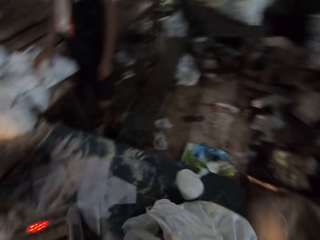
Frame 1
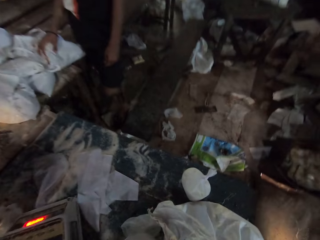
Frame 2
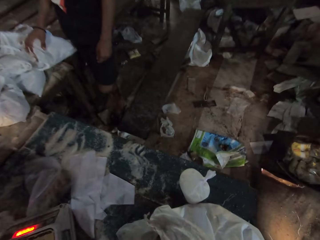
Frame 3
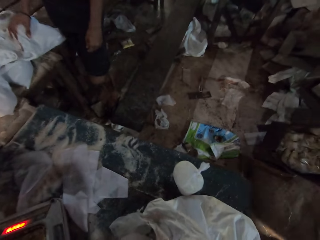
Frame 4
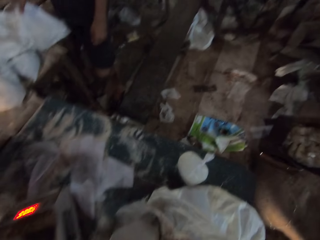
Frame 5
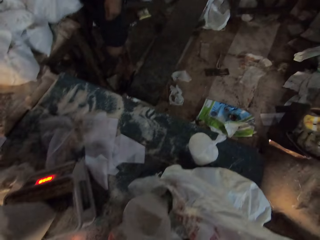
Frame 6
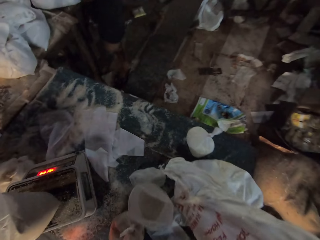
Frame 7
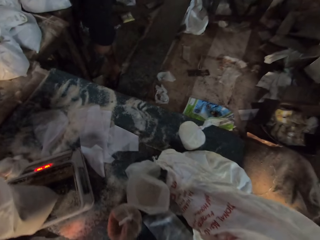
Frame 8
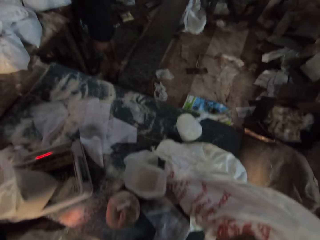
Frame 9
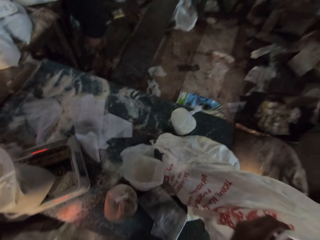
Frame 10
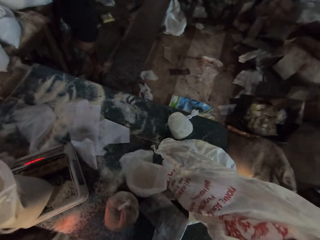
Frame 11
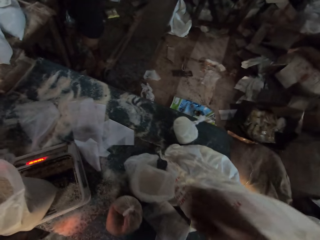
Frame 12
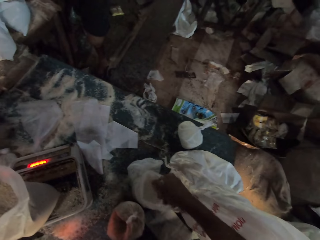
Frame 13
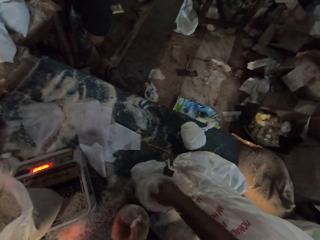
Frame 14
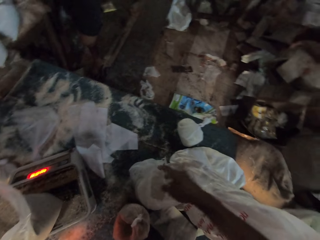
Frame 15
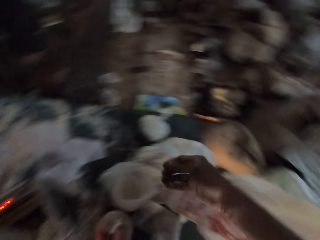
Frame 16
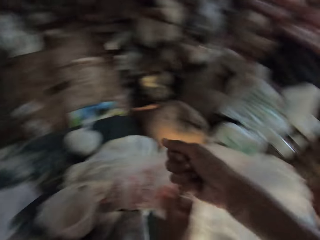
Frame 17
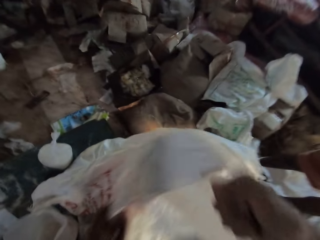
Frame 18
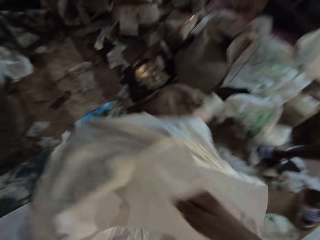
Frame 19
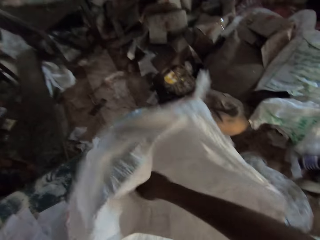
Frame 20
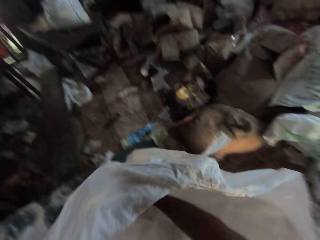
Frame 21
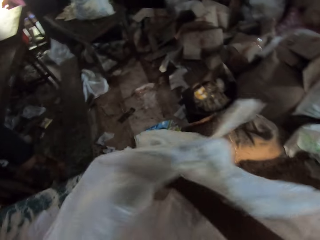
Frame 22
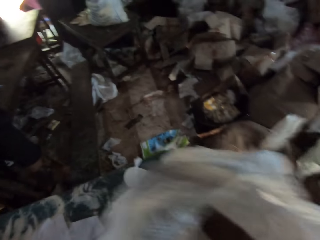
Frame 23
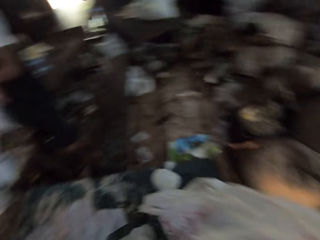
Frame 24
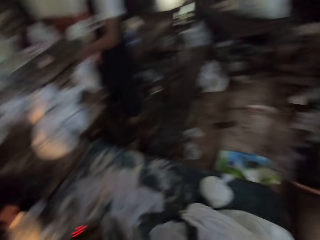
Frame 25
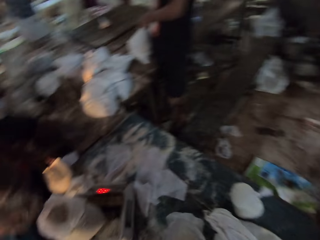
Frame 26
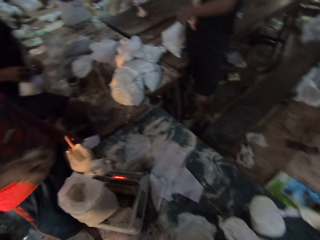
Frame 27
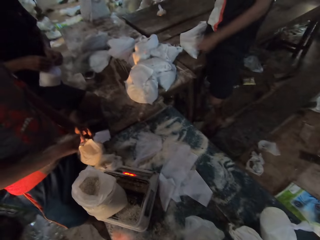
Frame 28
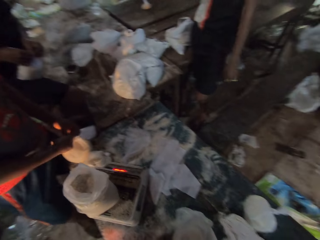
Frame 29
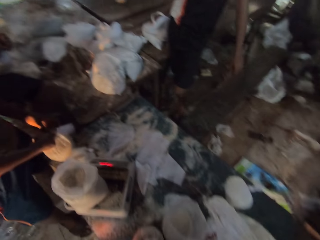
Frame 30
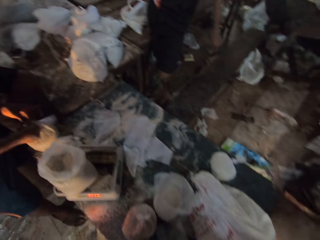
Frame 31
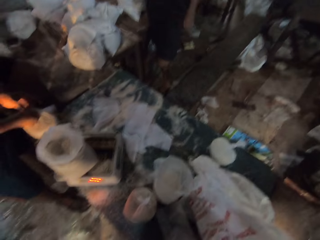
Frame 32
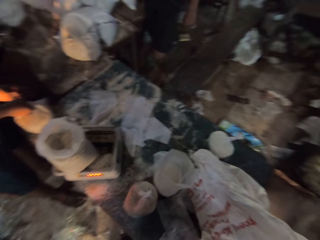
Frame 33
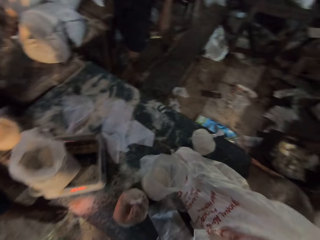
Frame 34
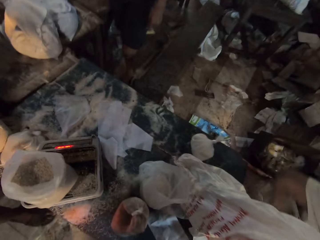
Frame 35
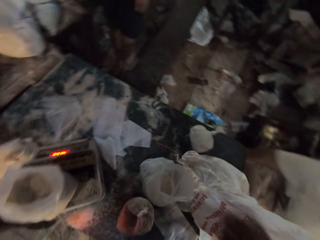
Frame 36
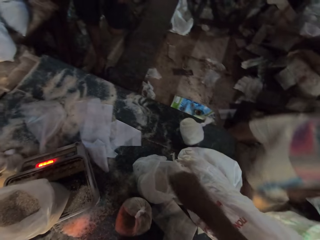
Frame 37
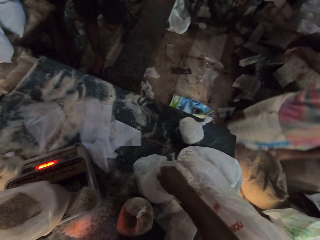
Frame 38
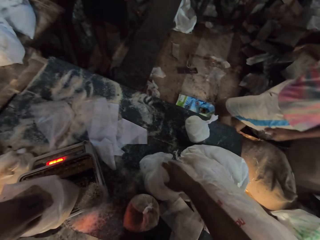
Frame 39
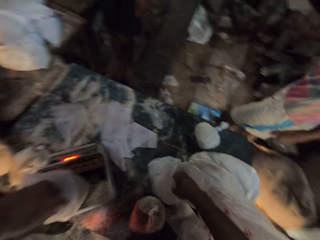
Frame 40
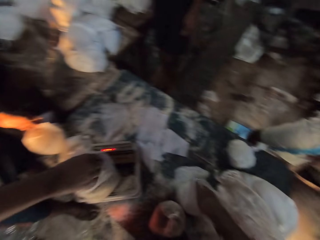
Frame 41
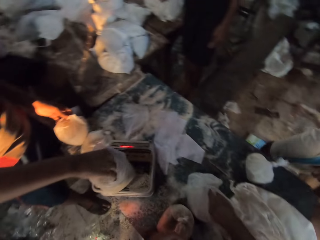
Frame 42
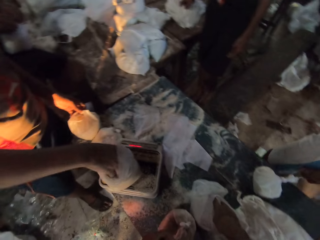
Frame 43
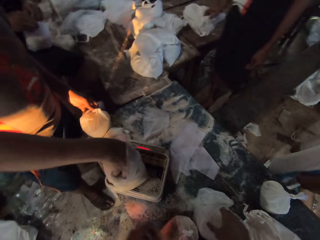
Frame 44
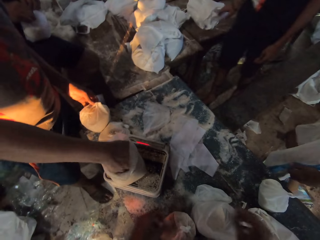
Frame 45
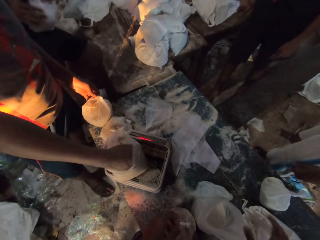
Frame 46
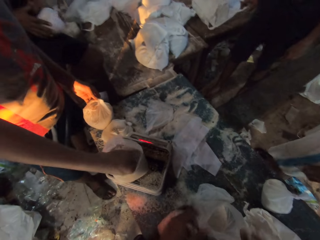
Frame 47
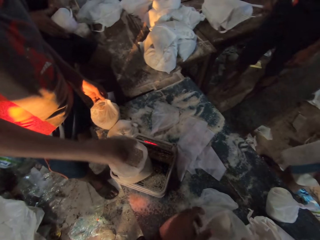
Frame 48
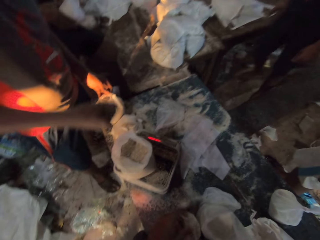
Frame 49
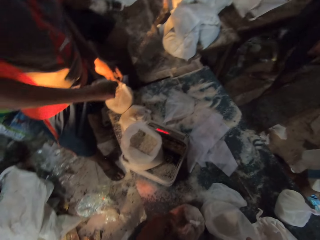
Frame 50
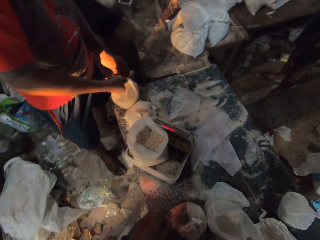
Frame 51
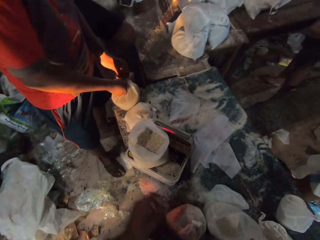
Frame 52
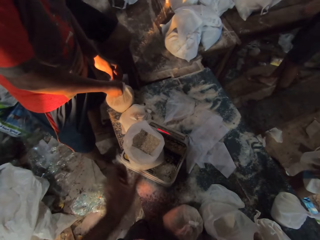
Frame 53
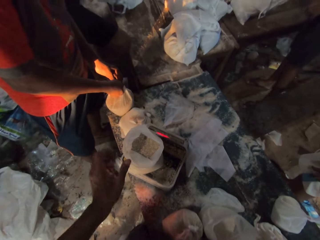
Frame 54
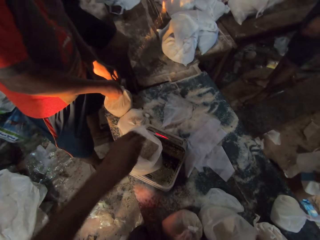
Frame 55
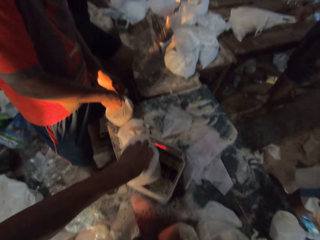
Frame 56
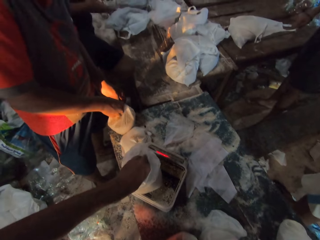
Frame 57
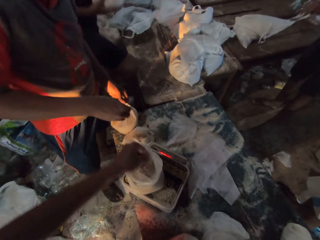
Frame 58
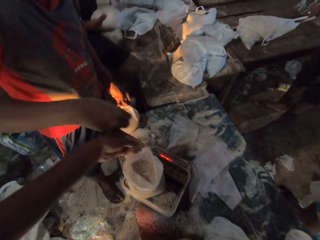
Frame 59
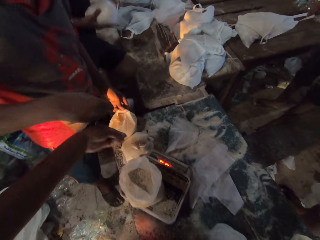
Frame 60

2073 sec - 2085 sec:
A man lifts a bag from the table with his right hand. The camera wearer looks at the item on the table. He pours the flour into the polythene bag on the table with both hands. He picks some flour from the bag on the table with his right hand. Another man pours some broken wheat into the polythene bag on the table with his right hand. The camera wearer looks at the item on the weighing scale. He pours the flour into the polythene bag on the table with both hands. The second man picks some broken wheat from the polythene bag on the scale with his right hand. The camera wearer holds the polythene bag of flour on the table with both hands. A third man holds a polythene bag in both hands. The second man pours the broken wheat into the polythene bag on the table with his right hand. The camera wearer picks some broken wheat from the polythene bag of broken wheat on the scale with his left hand. The third man throws a polythene bag with his right hand.

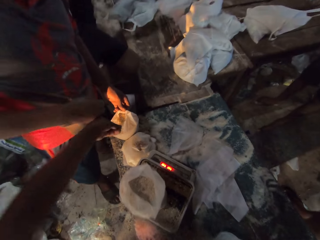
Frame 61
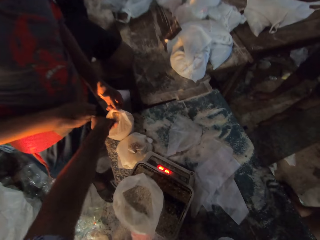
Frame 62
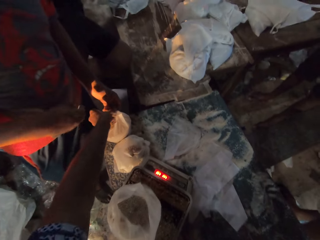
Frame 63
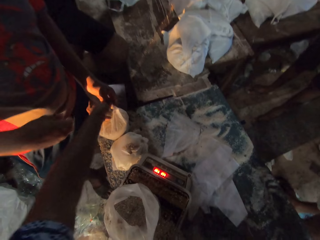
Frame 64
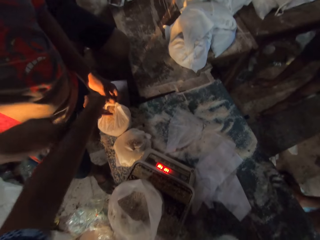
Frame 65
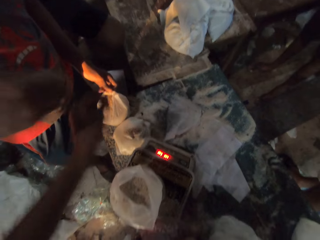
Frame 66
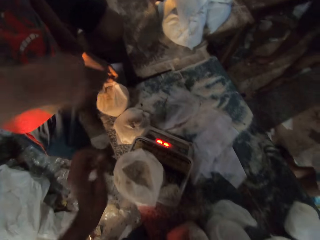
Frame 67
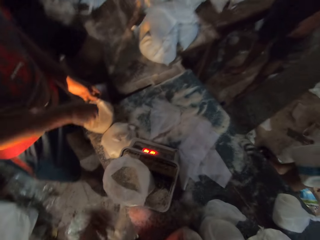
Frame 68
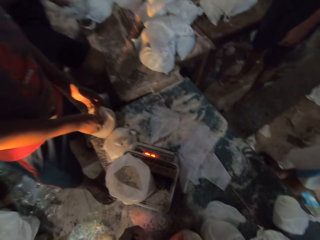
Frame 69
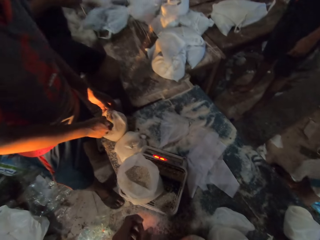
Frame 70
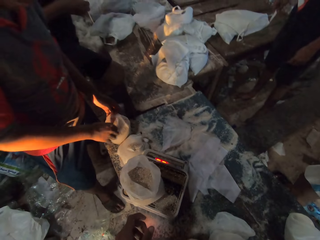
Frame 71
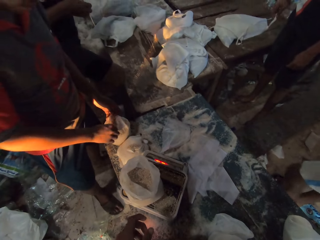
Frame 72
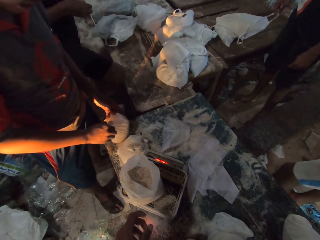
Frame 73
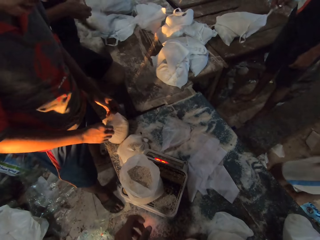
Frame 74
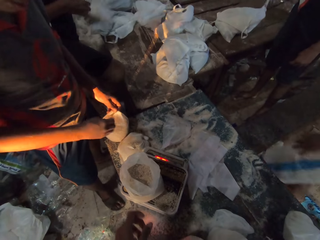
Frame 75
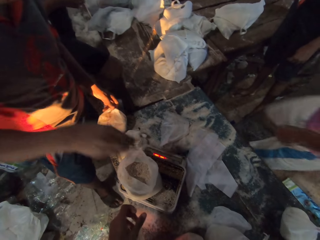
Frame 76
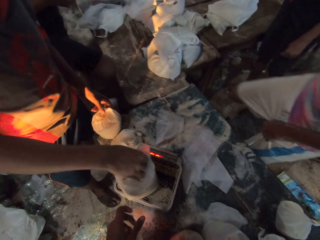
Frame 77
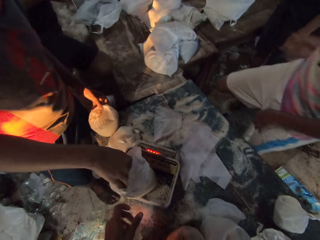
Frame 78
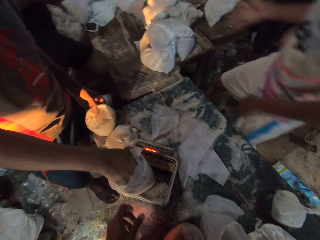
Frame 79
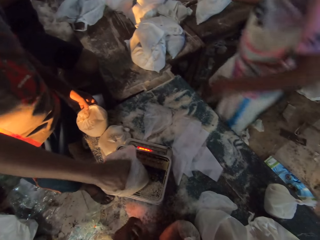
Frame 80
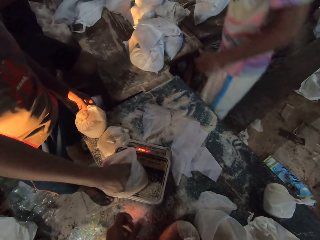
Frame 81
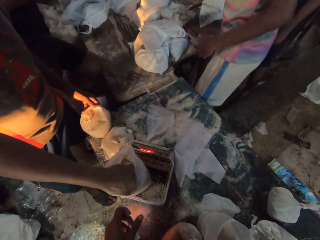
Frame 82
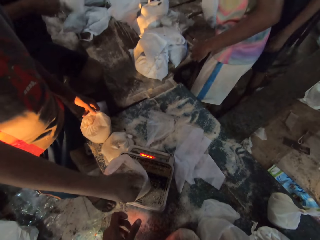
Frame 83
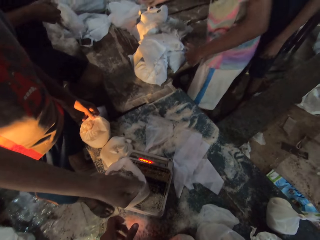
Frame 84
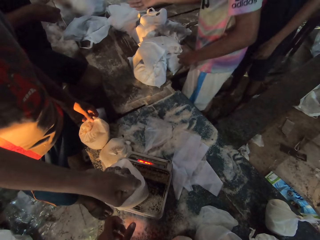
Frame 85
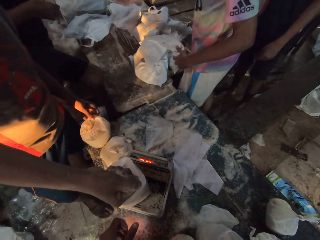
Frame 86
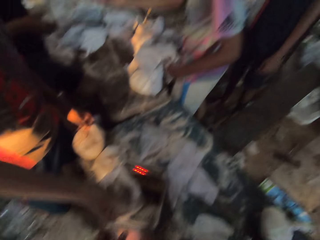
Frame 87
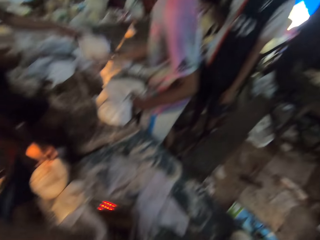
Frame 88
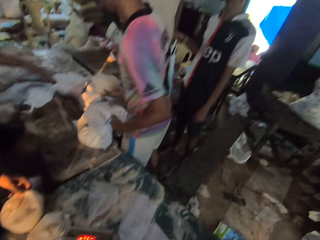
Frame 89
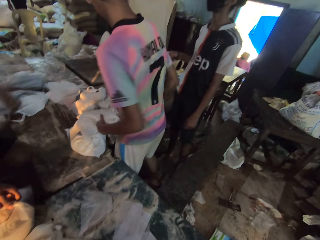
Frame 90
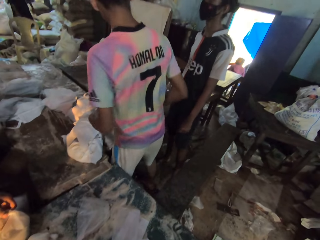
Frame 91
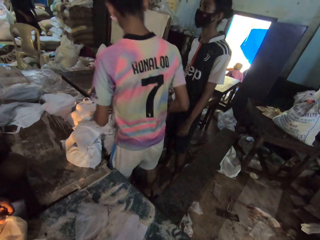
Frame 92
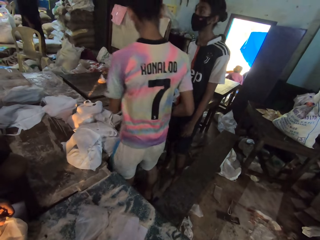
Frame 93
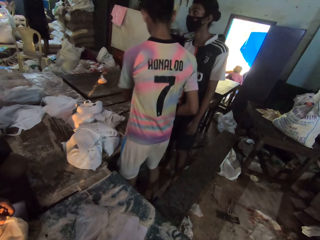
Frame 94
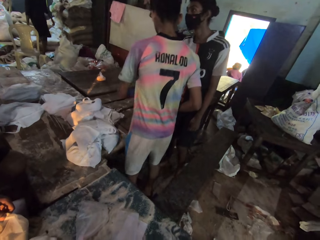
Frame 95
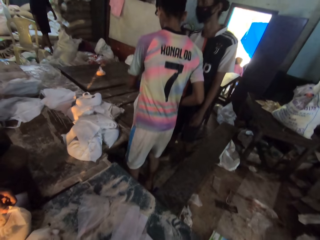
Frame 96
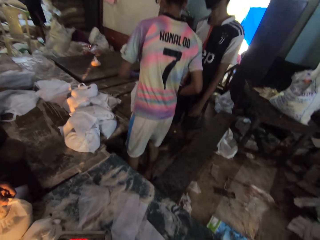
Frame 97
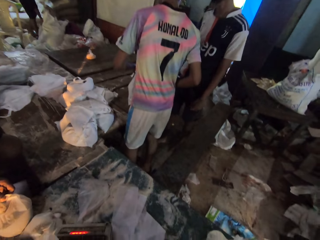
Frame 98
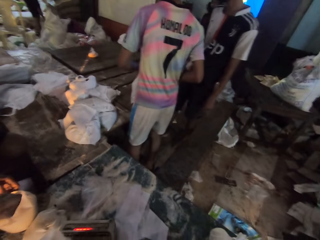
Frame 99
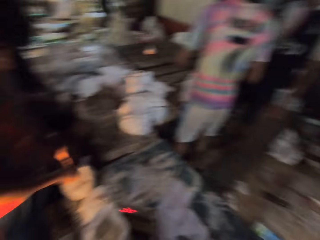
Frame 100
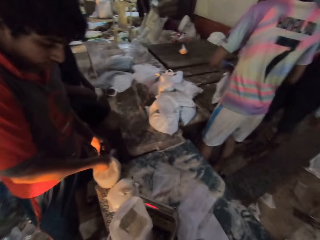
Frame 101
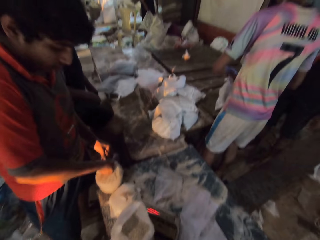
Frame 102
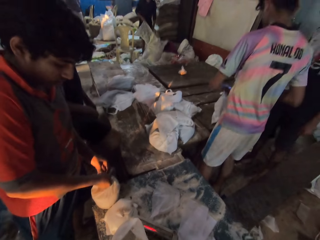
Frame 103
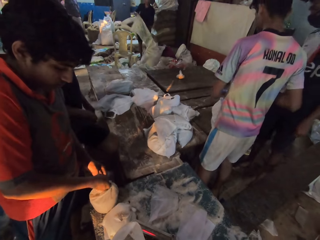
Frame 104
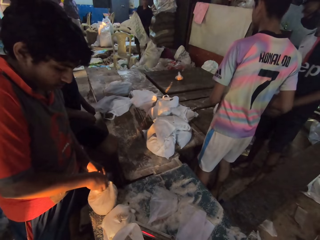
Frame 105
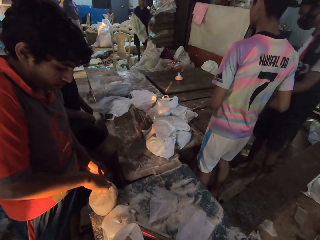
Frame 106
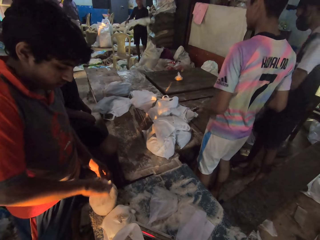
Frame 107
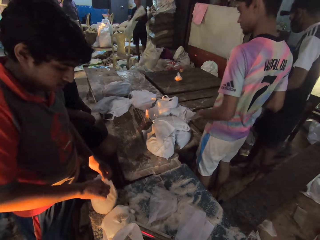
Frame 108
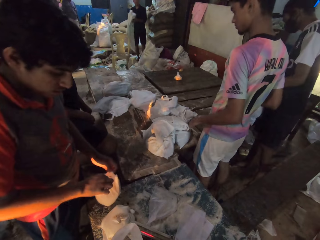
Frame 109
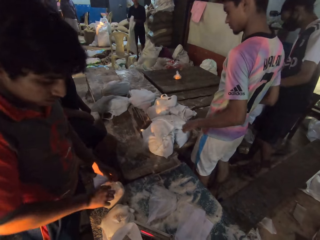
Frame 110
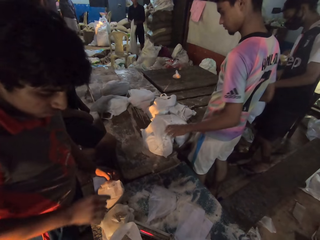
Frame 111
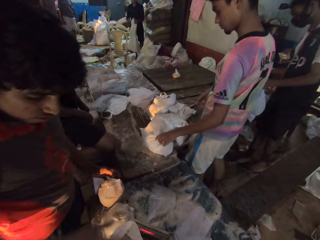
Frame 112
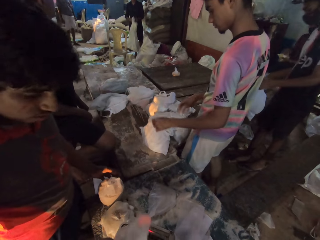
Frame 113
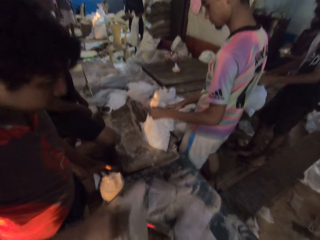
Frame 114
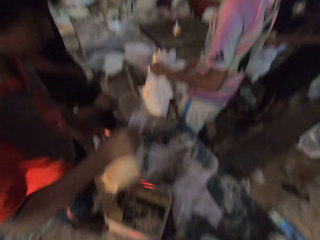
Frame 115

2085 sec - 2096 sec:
The camera wearer pours the broken wheat into the polythene bag on the table with his left hand. The man touches the broken wheat in the polythene bag on the table with his right hand. Another man throws the polythene bag with his left hand. The camera wearer looks at the item on the weighing scale. The first man picks some broken wheat from the polythene bag on the scale with his right hand. The second man passes the polythene bag to a third man with his left hand. The third man holds the polythene bag with his right hand. The camera wearer looks at a person. The third man opens a bag on the table with his left hand. A fourth man picks a bag from the floor with his right hand. The camera wearer looks at another person. The first man pours the broken wheat into the polythene bag on the table with his right hand. The fourth man holds the bag in both hands. The first man moves the polythene bag of broken wheat on the table with both hands. The third man holds the bag on the table with his left hand. The first man lifts the polythene bag of broken wheat from the scale with his right hand.
